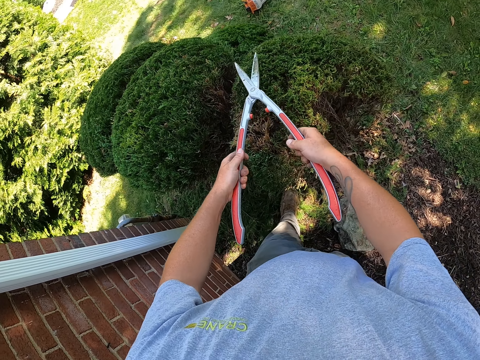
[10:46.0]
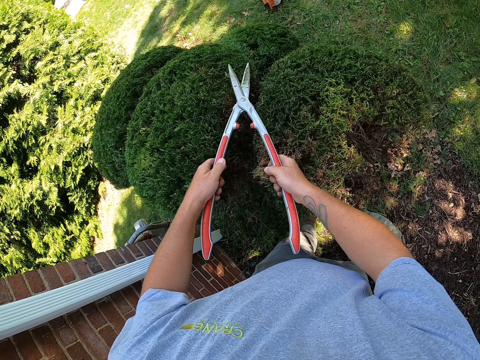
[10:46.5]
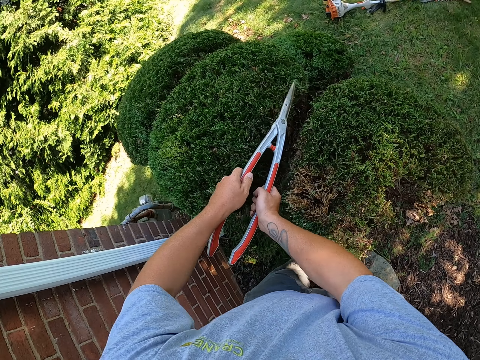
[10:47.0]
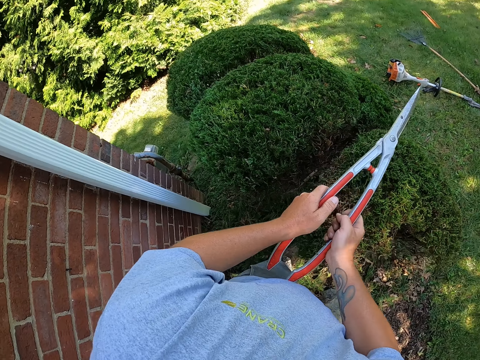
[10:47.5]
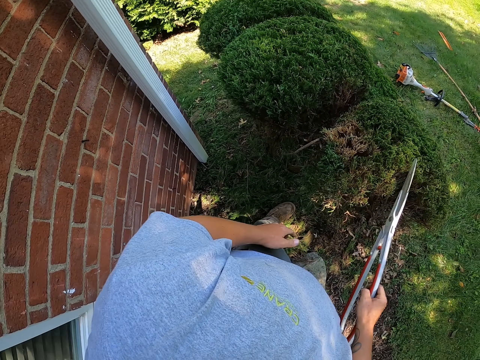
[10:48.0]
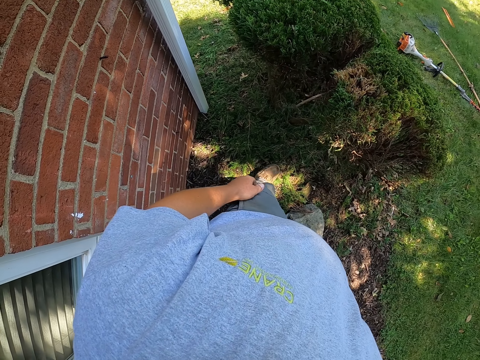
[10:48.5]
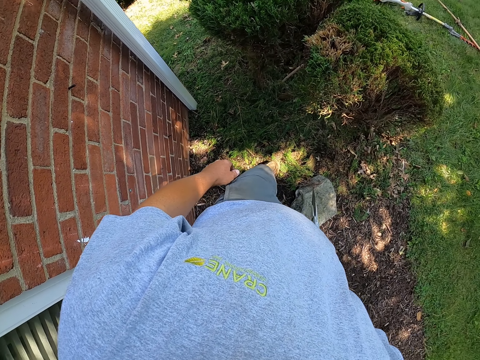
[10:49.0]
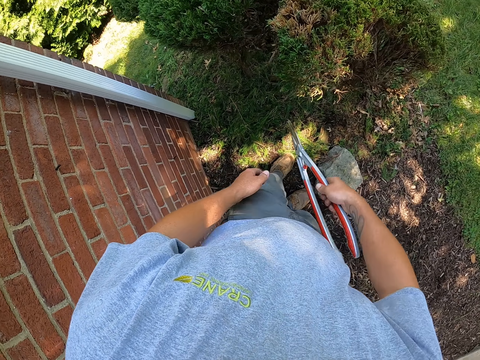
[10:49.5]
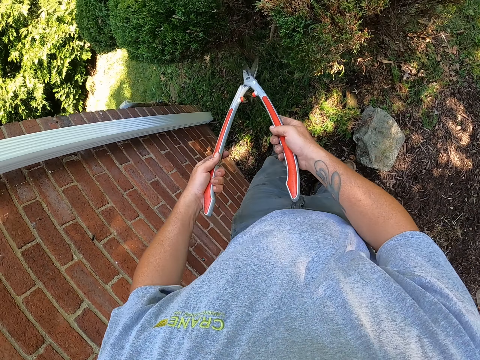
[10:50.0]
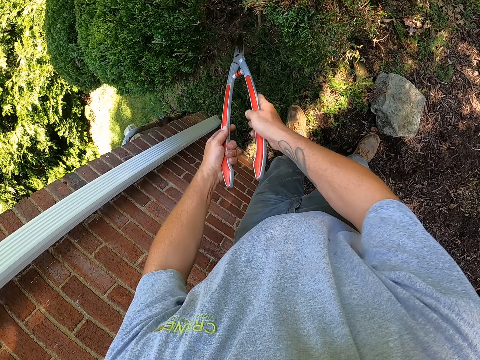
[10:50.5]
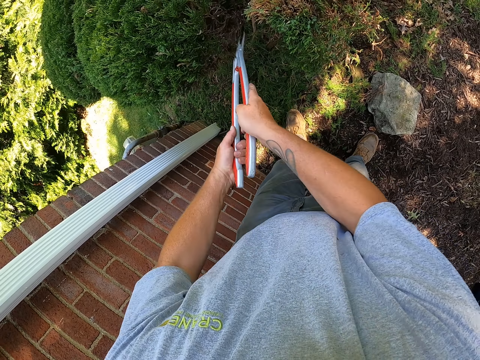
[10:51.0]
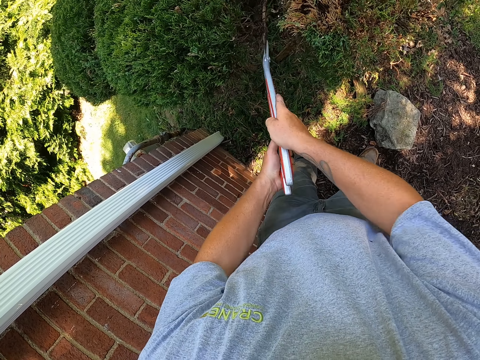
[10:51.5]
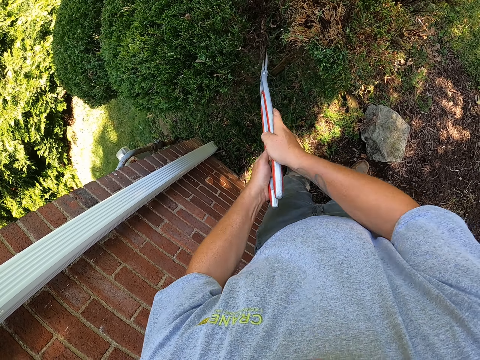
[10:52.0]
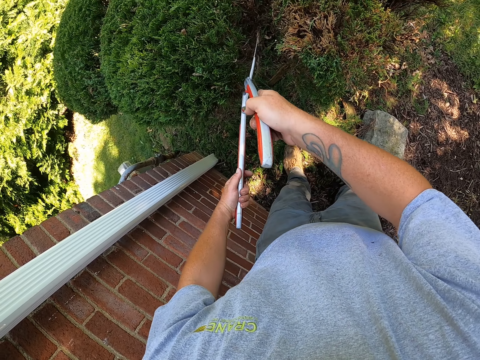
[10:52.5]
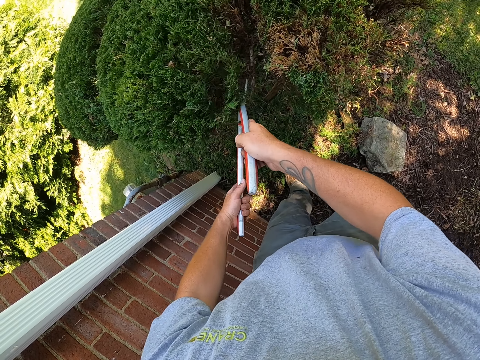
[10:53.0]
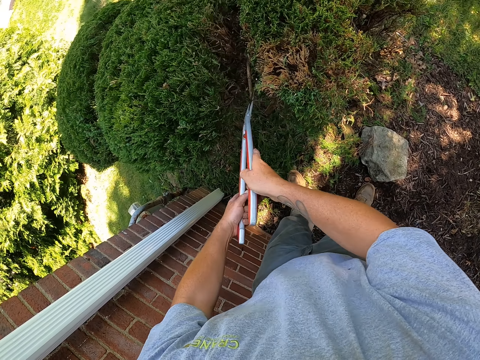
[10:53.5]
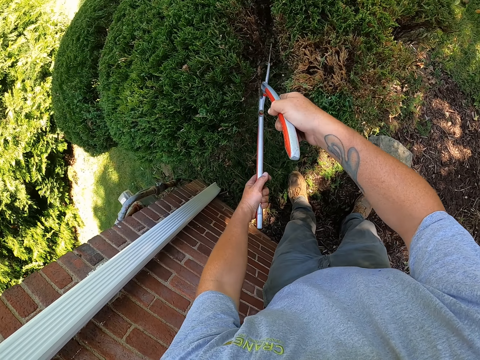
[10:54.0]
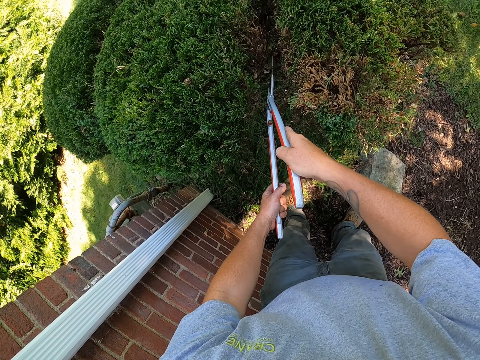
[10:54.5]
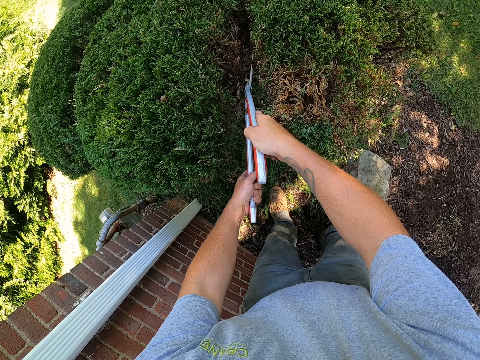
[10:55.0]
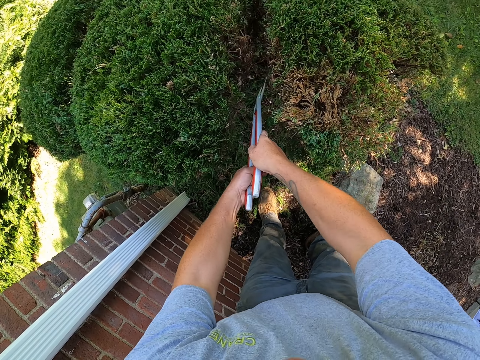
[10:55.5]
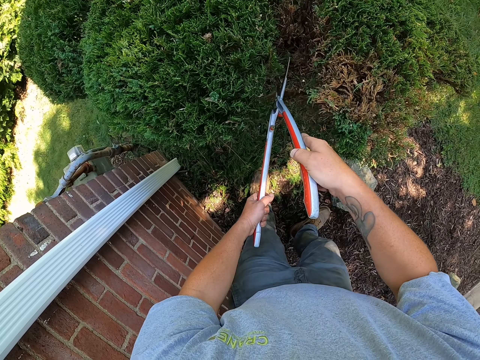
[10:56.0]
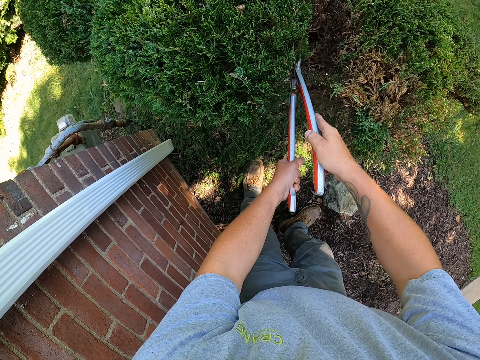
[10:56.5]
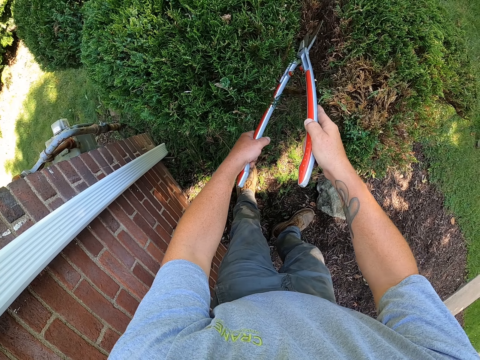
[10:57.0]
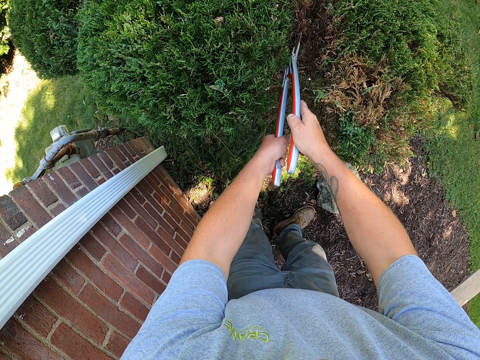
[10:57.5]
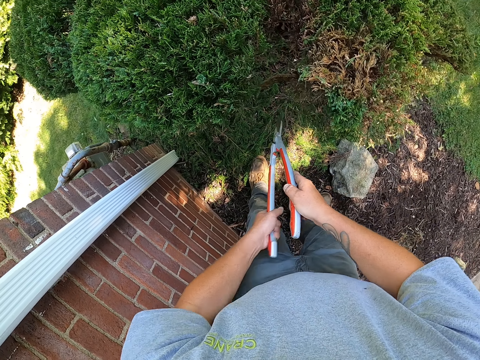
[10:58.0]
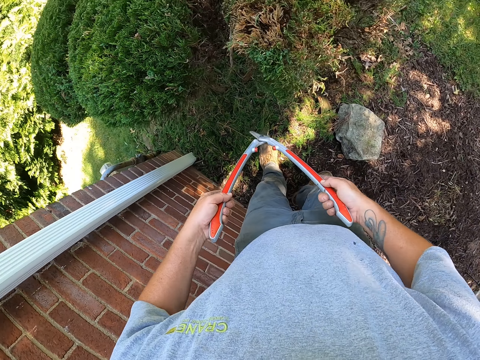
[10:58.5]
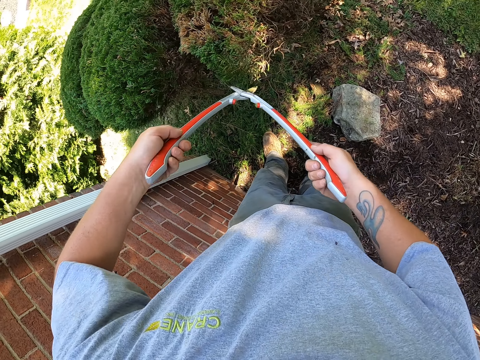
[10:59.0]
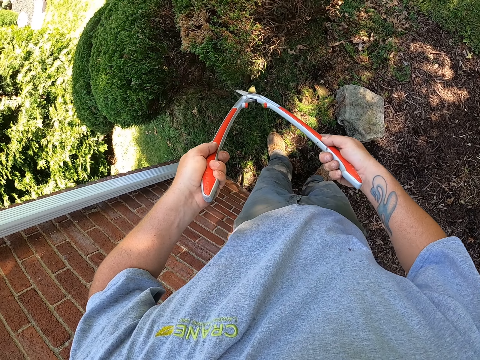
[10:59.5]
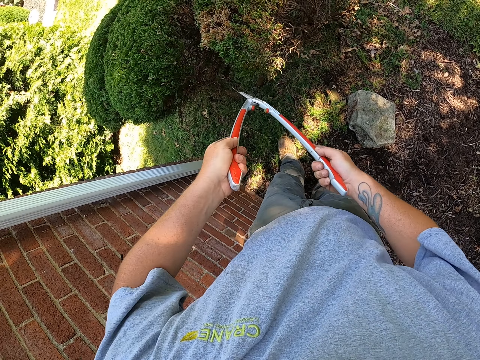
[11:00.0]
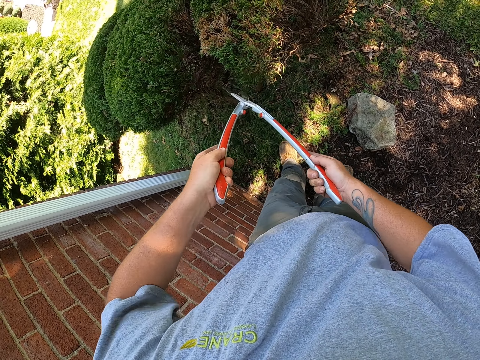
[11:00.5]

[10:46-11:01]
The camera wearer looks at the shrubs. They stop. They trim the shrubs with secateurs.

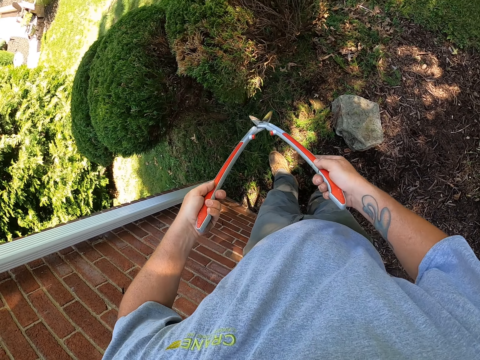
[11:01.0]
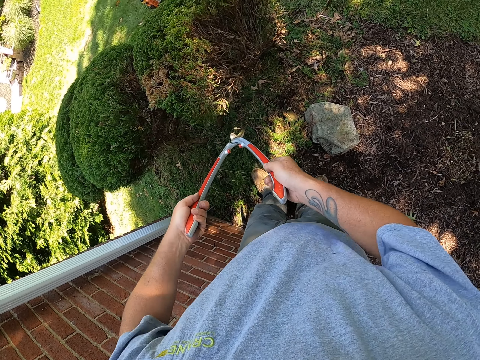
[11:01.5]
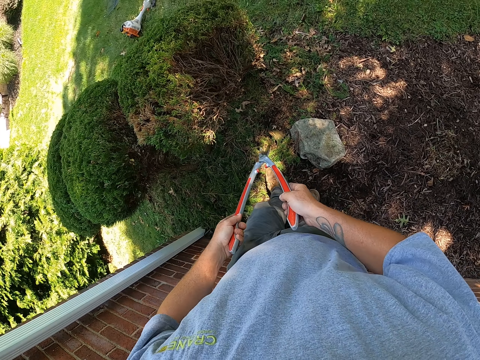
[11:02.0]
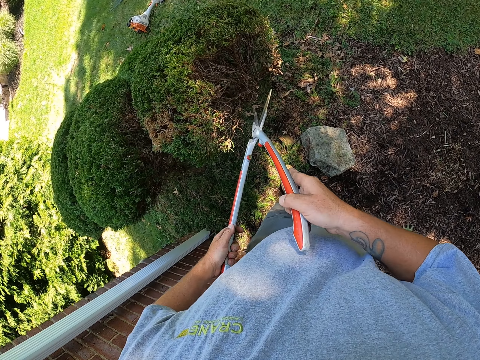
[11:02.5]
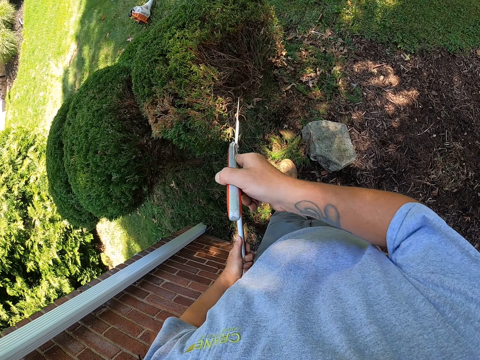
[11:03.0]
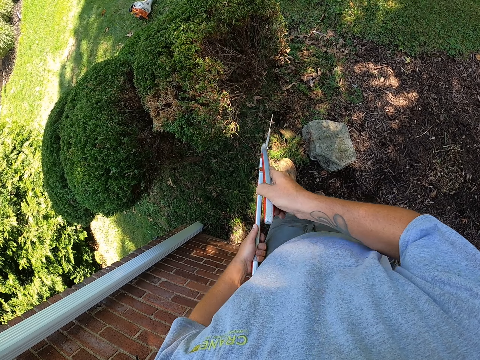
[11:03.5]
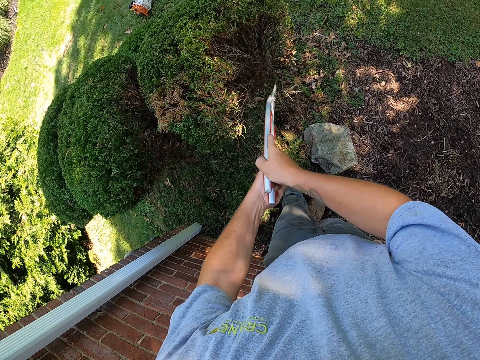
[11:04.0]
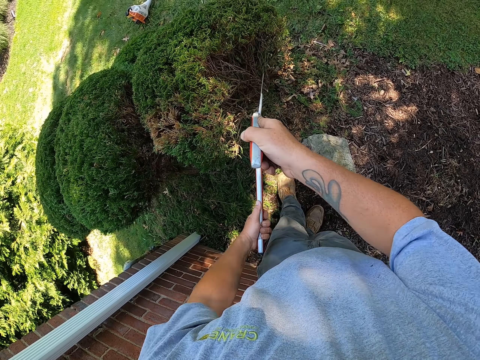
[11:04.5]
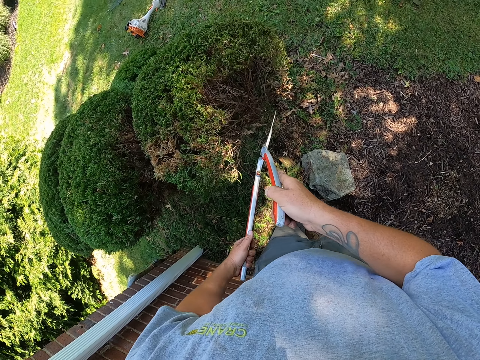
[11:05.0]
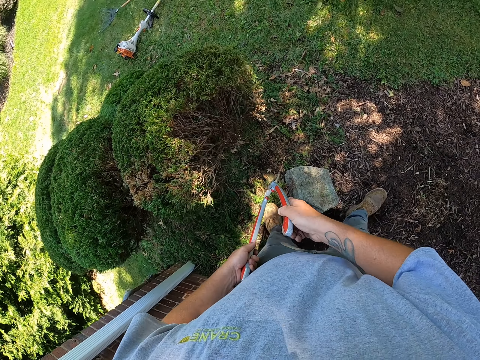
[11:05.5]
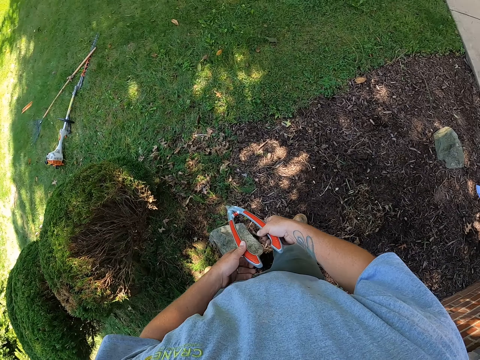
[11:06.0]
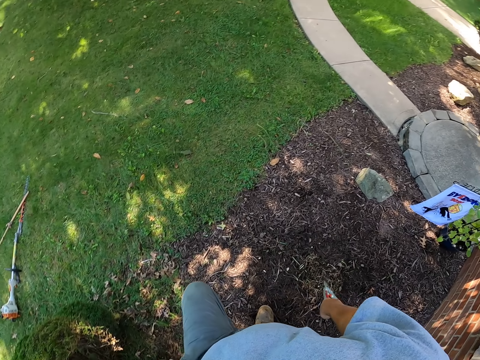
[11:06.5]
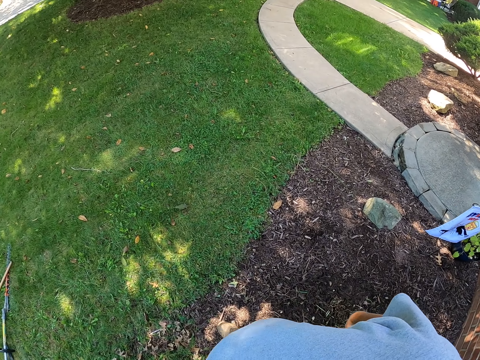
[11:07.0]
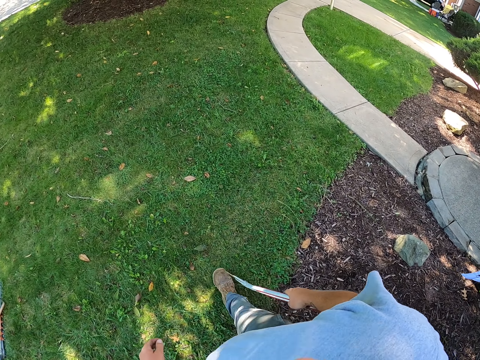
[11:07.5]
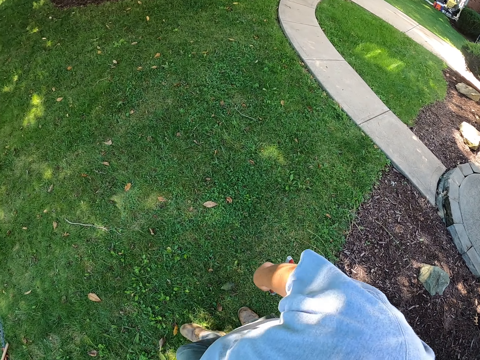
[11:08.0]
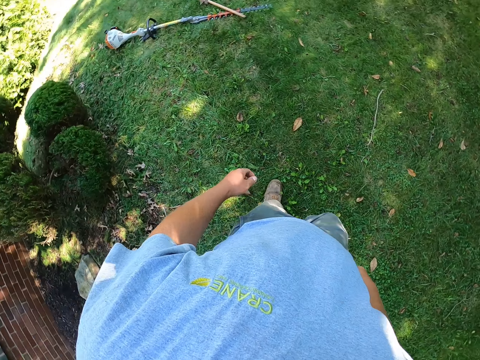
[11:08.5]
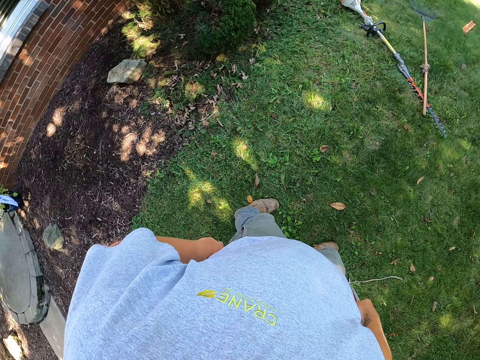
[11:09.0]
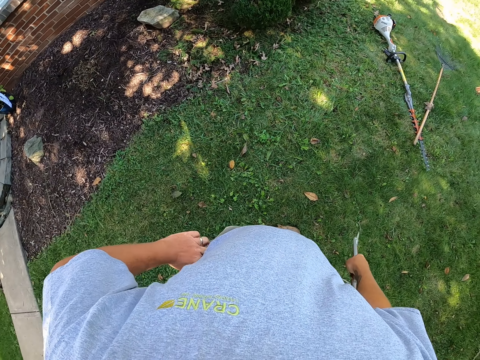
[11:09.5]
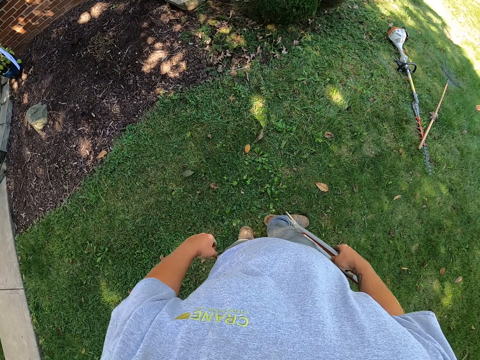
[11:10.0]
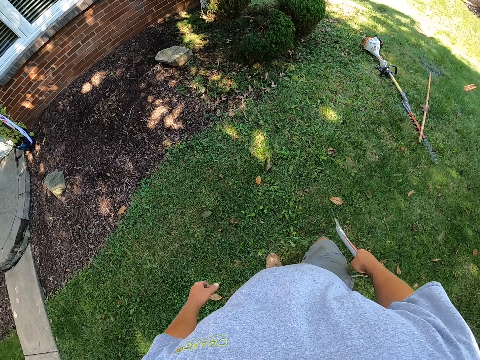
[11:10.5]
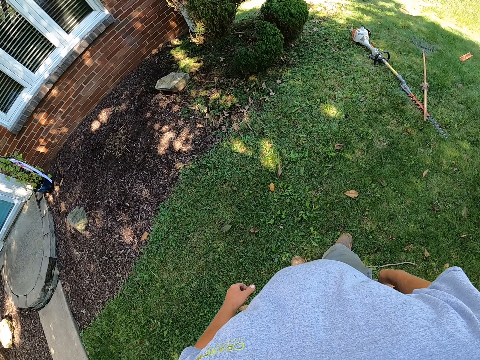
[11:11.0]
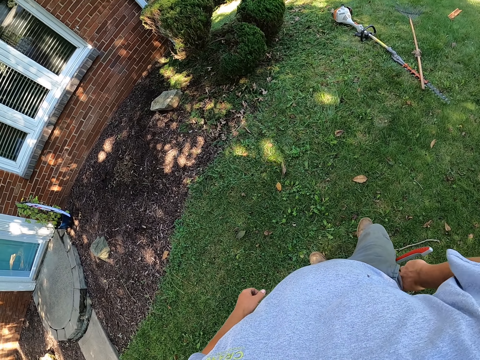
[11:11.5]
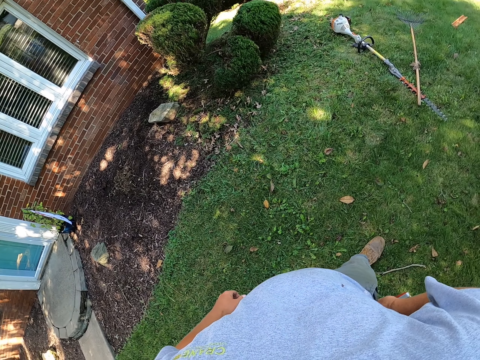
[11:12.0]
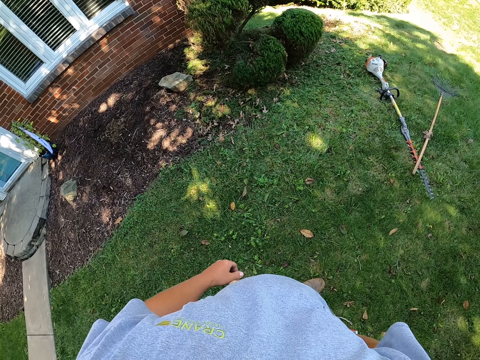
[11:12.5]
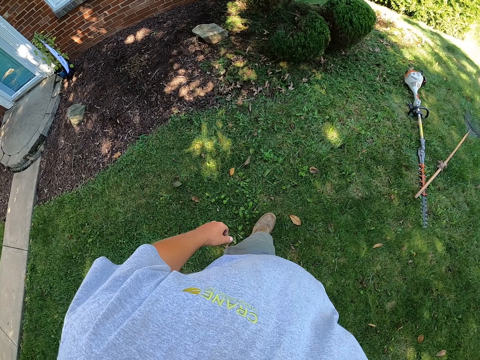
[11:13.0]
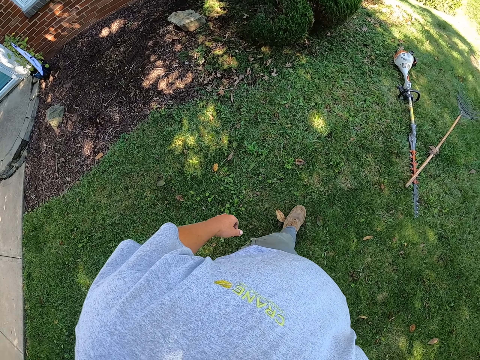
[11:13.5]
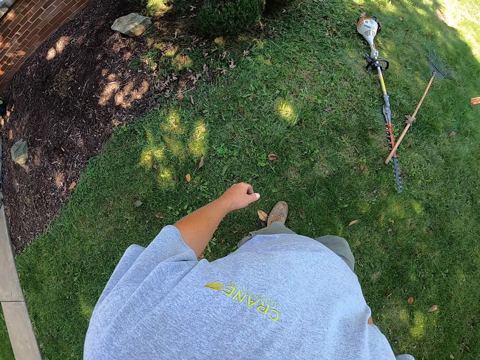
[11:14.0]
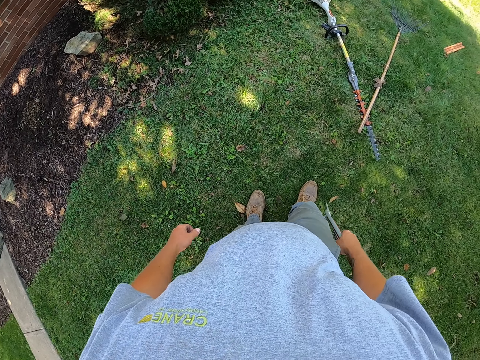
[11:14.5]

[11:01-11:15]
The camera wearer walks around the compound. They stop. They look at the shrubs.
